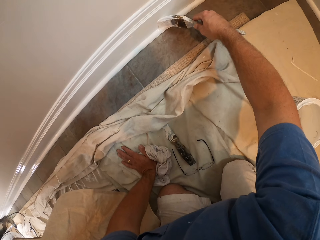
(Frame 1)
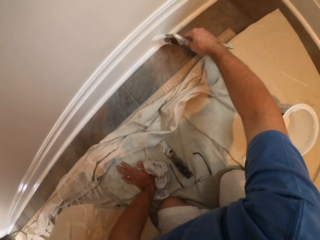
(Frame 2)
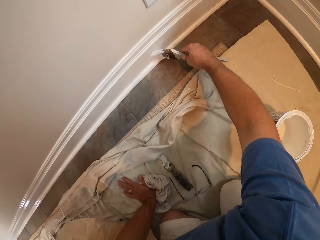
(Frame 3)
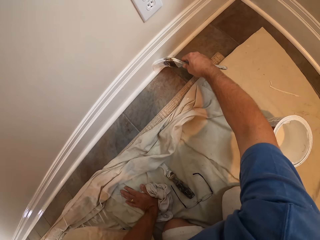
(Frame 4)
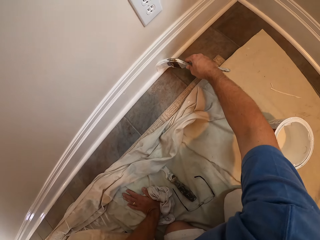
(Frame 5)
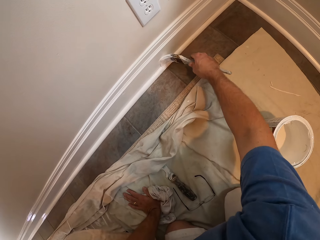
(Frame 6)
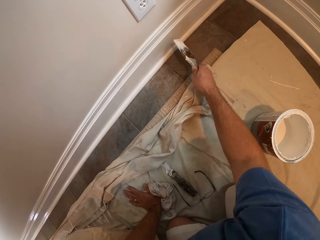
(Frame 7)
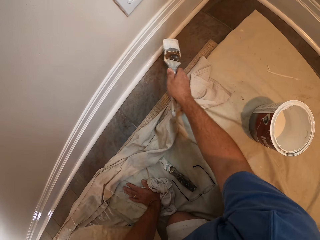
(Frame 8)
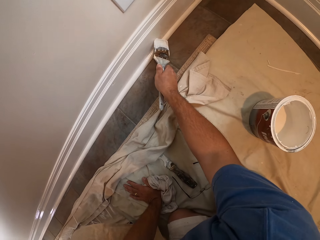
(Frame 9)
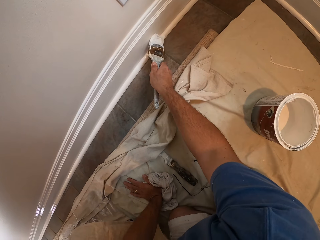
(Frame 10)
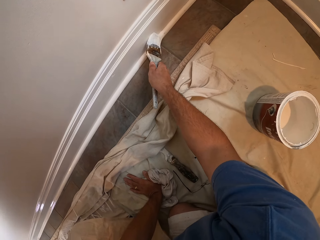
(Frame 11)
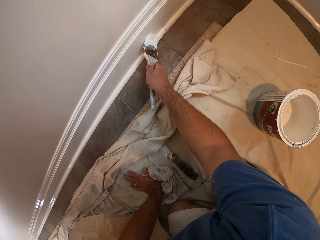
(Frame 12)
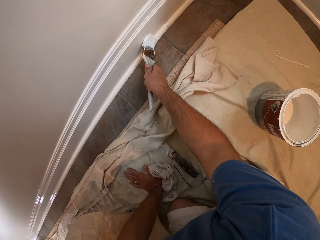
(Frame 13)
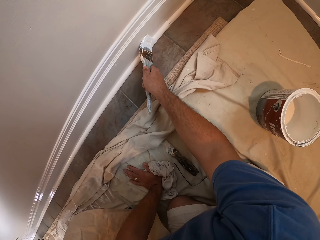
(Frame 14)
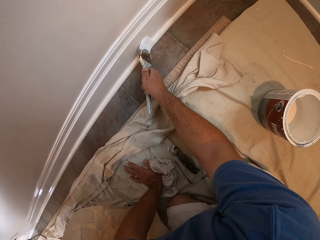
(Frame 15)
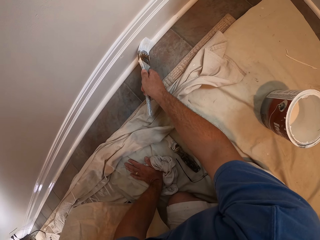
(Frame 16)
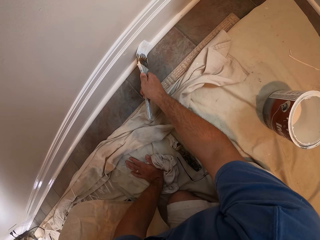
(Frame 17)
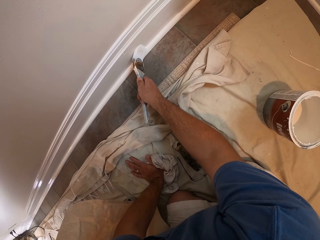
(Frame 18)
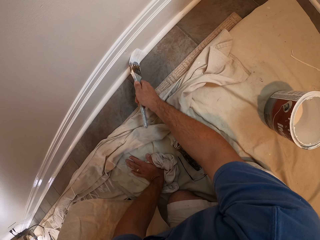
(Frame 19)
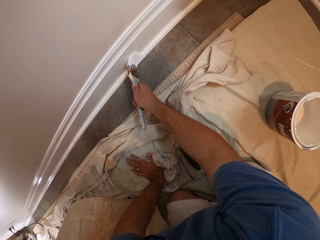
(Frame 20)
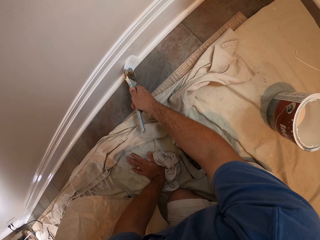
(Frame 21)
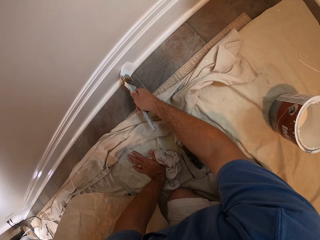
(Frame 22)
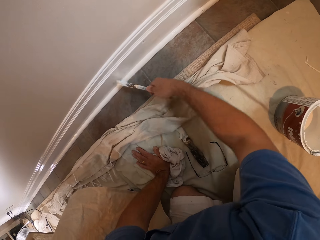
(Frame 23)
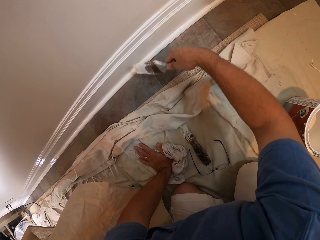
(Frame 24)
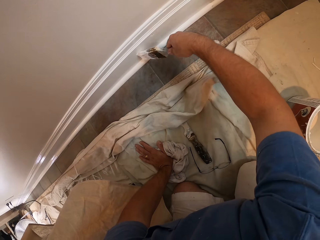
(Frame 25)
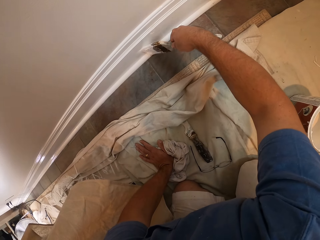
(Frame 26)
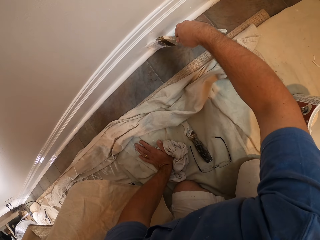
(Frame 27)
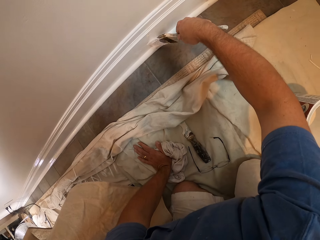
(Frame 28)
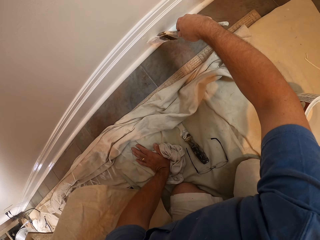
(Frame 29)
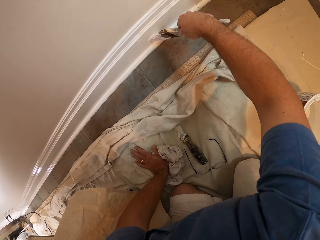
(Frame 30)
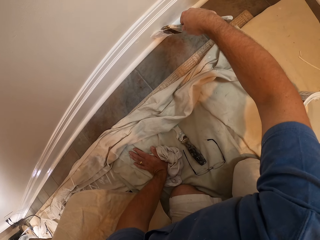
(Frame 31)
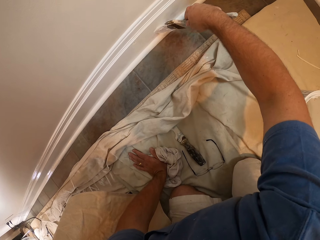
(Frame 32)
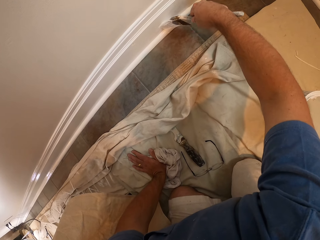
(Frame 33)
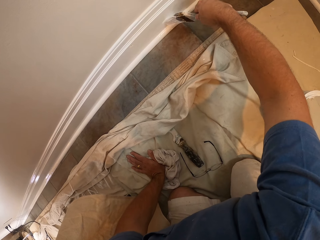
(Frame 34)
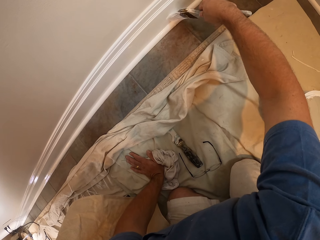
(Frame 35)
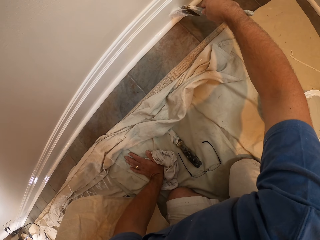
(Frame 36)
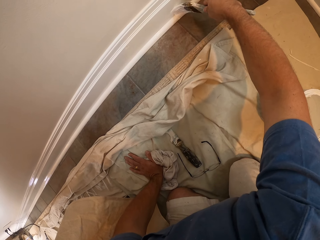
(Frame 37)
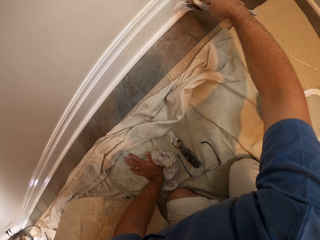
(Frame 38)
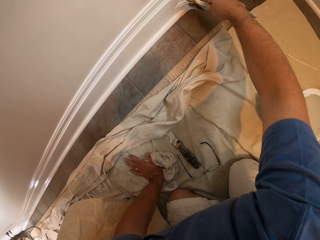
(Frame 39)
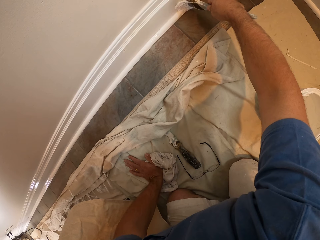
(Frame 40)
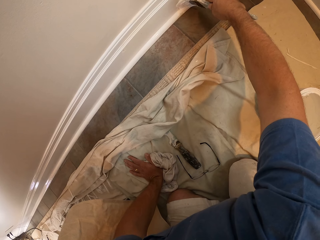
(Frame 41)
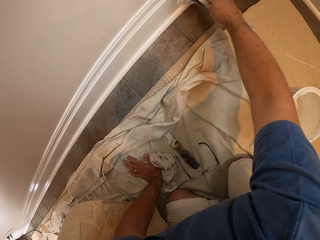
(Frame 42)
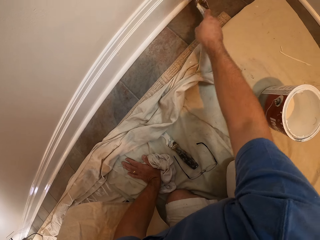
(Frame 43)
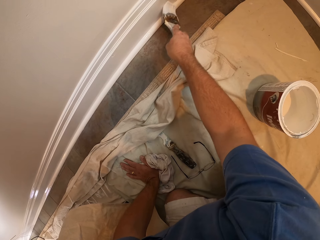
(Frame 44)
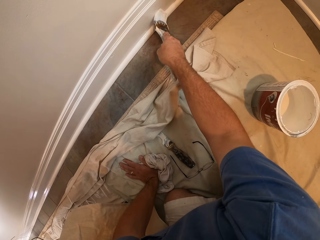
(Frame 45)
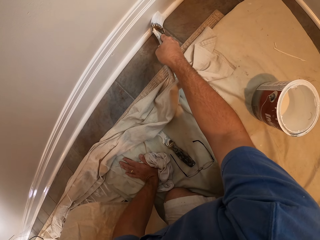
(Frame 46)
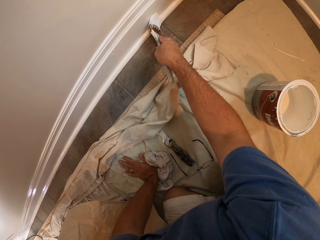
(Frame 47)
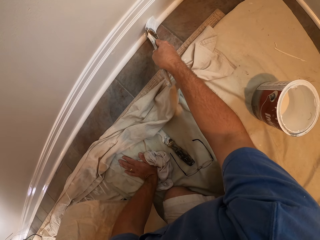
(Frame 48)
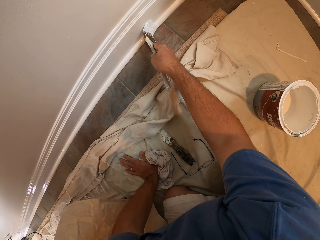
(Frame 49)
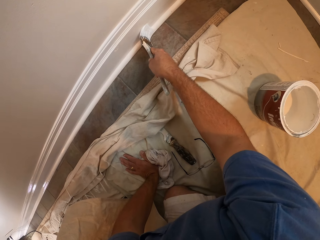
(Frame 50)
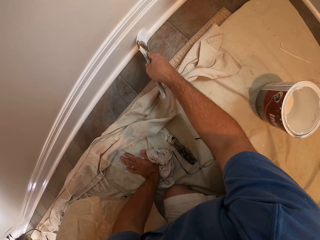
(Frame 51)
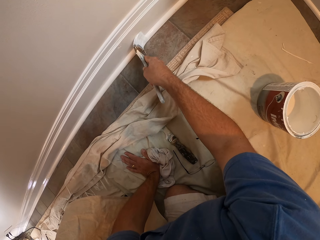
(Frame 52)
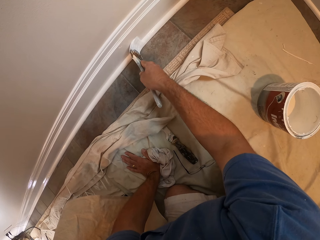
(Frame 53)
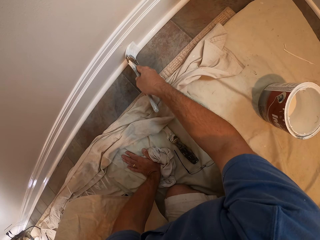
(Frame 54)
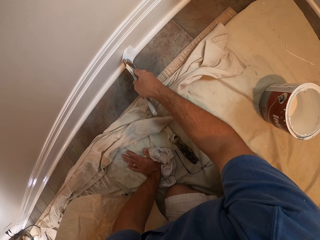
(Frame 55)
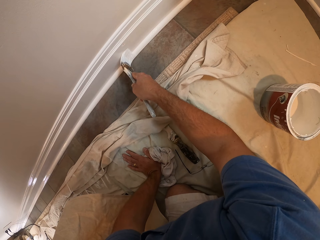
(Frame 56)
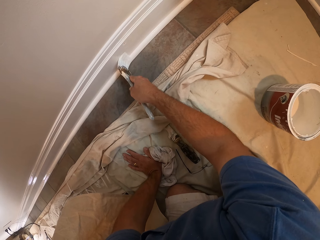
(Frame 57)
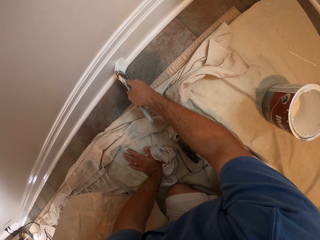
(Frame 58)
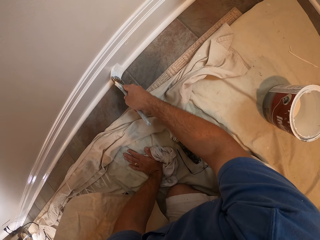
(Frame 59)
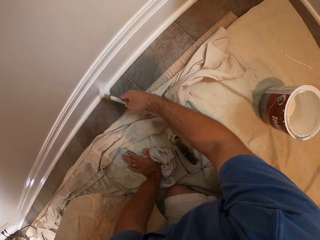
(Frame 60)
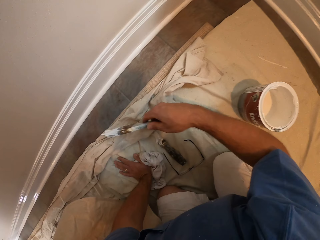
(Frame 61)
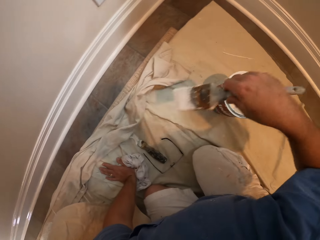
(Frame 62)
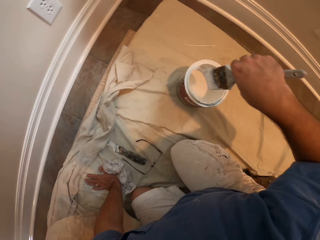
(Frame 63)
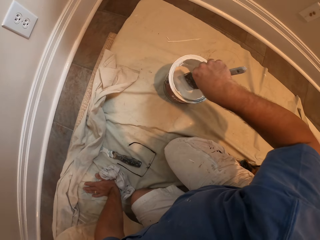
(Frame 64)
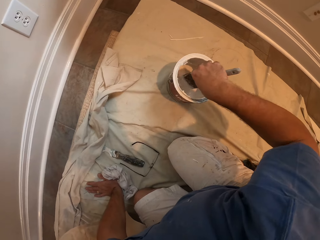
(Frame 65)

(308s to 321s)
The camera wearer paints the wall trim. They paint the wall trim repeatedly.

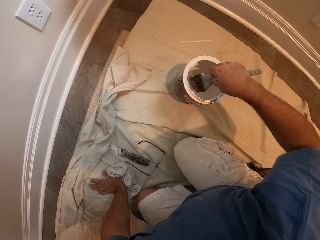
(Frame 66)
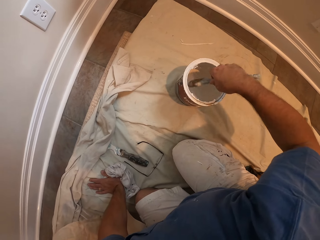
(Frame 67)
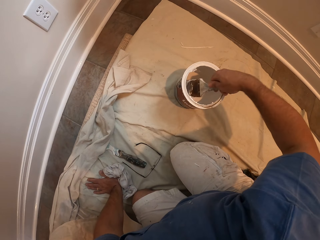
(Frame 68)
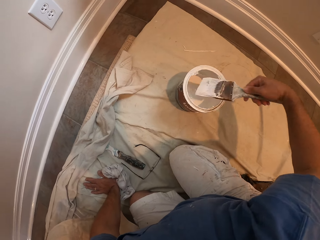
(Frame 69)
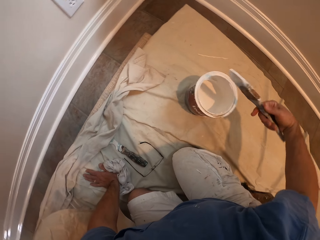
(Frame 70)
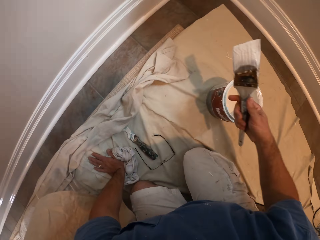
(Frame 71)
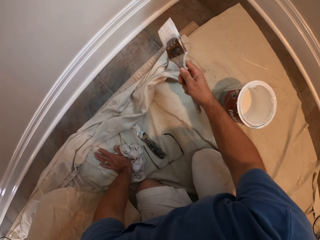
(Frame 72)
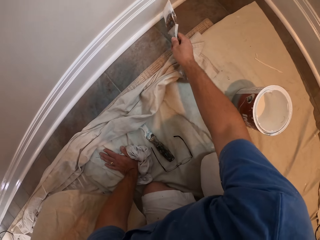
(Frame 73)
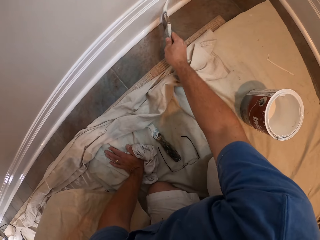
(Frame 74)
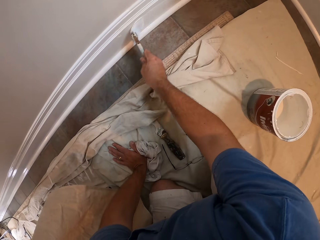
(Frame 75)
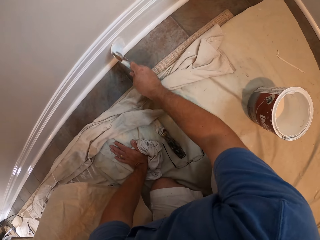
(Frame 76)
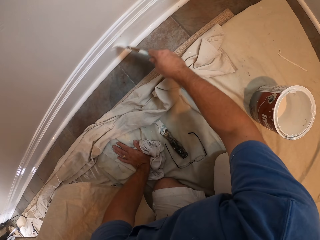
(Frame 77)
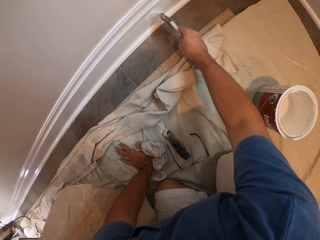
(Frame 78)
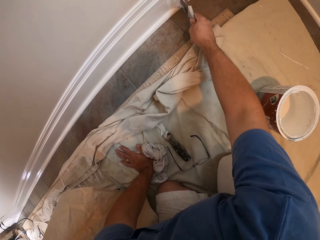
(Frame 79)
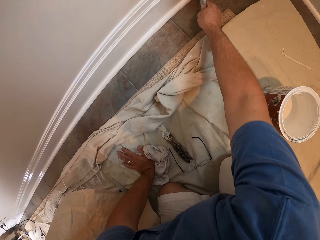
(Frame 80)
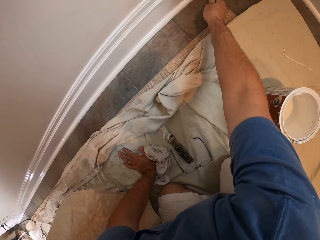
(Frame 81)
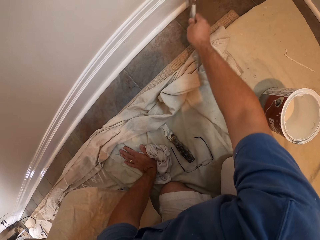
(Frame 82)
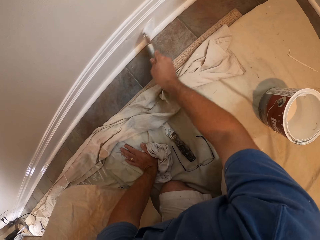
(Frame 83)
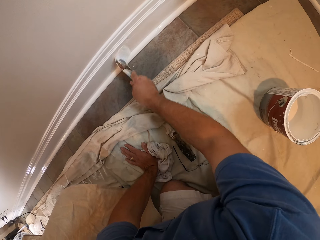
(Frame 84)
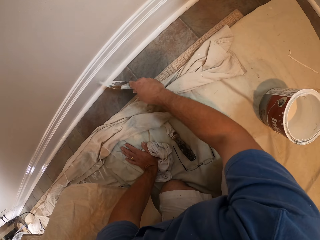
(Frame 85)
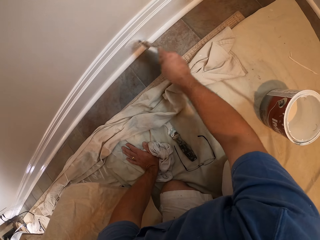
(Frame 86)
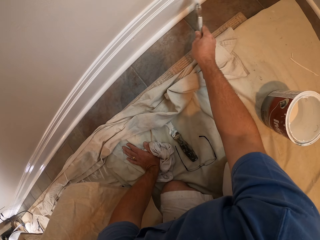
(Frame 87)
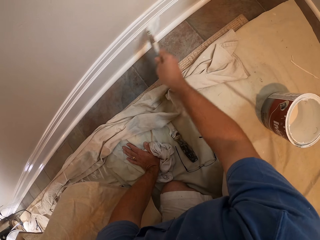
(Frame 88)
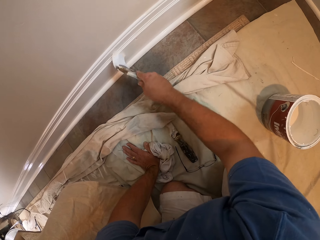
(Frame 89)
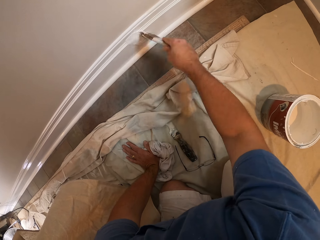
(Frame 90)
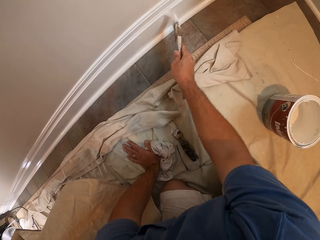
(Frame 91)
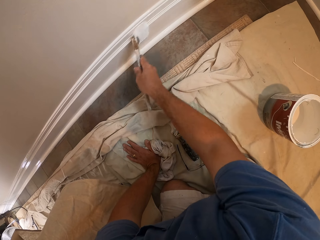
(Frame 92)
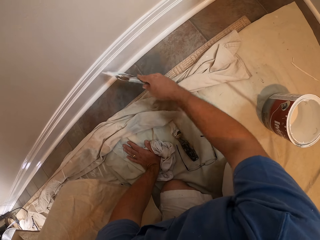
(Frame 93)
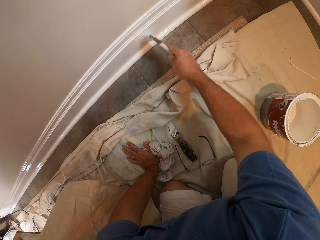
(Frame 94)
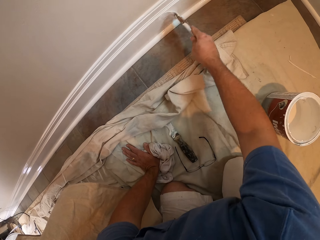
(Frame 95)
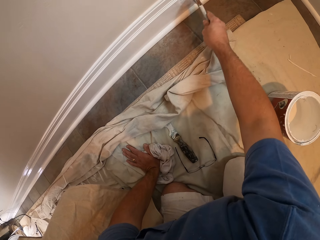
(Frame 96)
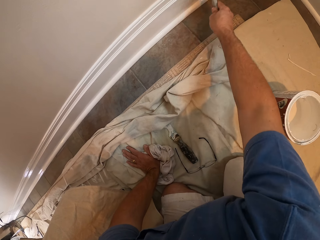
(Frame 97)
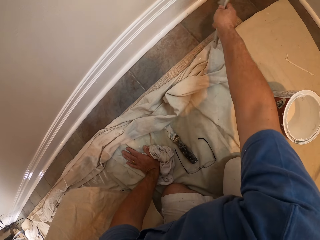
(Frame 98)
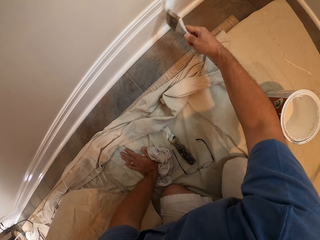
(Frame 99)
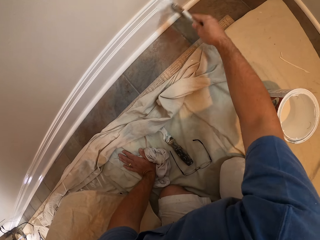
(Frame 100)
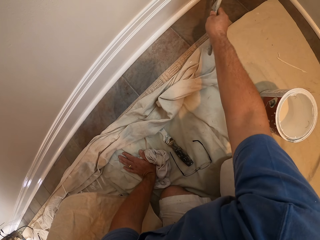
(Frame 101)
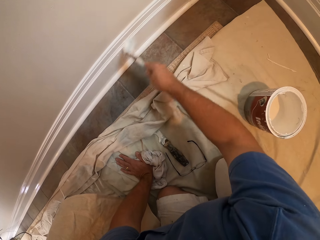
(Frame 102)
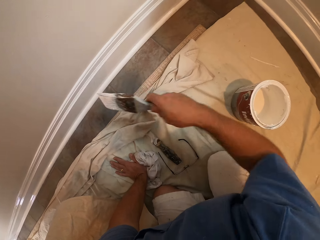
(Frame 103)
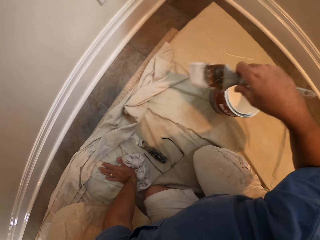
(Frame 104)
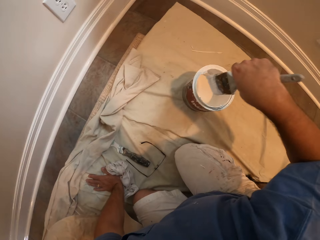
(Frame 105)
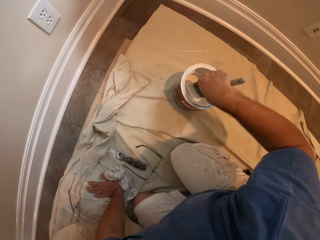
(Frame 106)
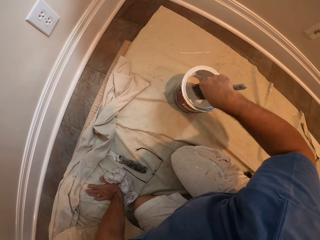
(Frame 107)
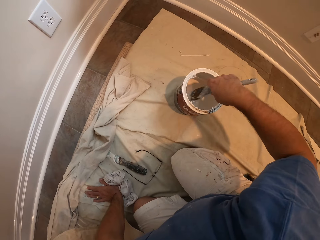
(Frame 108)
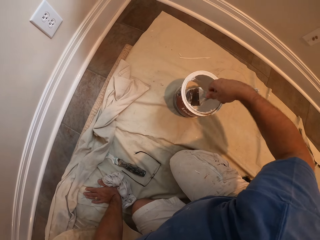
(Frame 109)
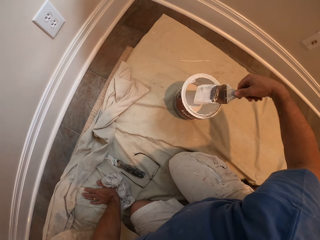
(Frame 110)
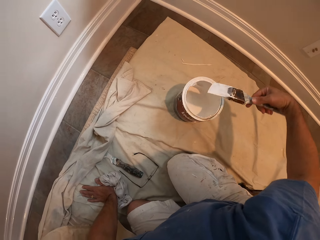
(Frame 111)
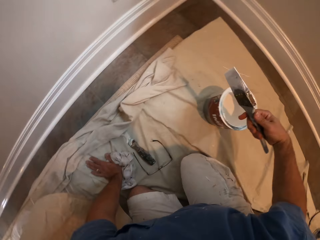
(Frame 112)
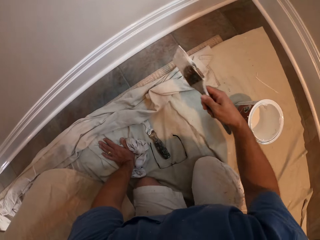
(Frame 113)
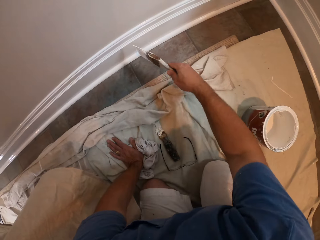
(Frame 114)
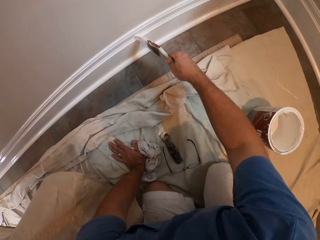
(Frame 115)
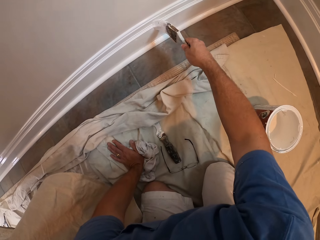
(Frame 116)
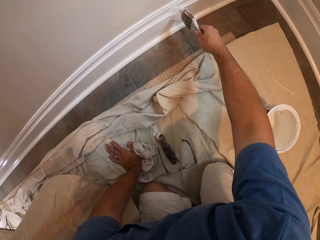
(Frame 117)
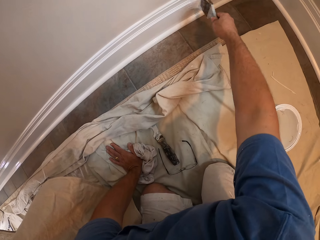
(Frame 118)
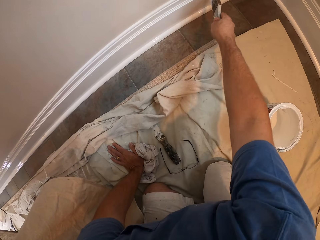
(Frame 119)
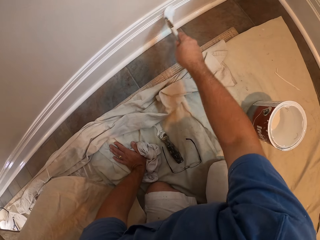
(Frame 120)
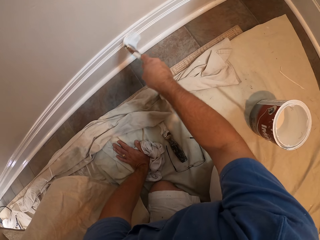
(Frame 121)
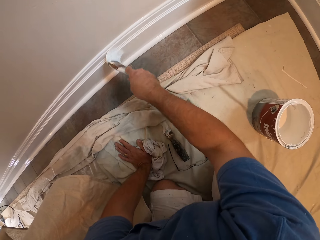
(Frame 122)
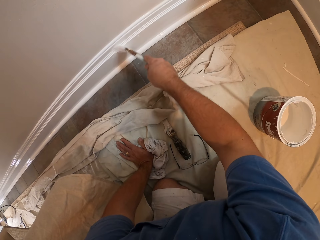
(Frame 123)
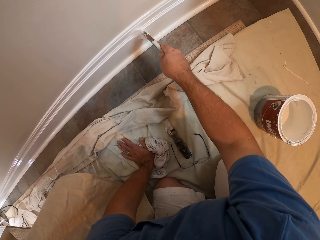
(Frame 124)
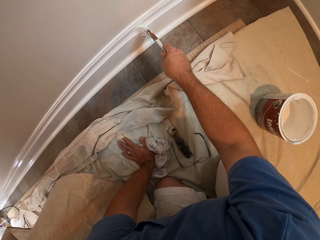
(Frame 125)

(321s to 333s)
The camera wearer scoops paint from the bucket of paint on the floor with the paint brush in his right hand. He raises the paint brush. He paints the base of the wall with the paint brush in his right hand. He paints the wall trim. He paints the wall trim repeatedly. He scoops paint from the bucket of paint on the floor with the paint brush in his right hand. He raises the paint brush. He paints the base of the wall with the paint brush in his right hand. He paints the wall trim. He paints the wall trim again.
